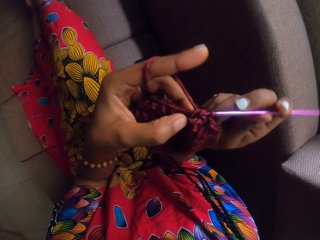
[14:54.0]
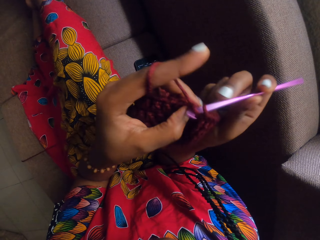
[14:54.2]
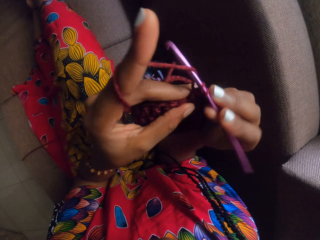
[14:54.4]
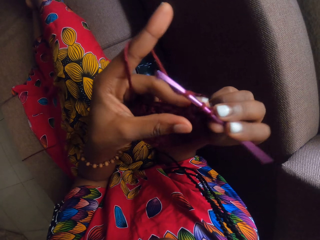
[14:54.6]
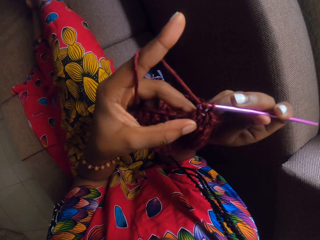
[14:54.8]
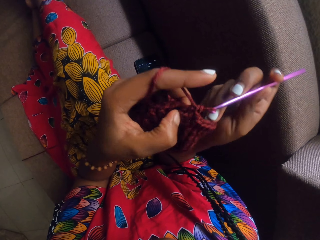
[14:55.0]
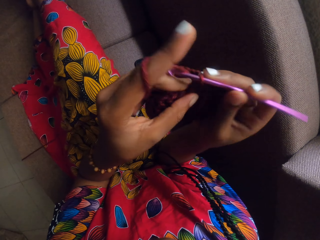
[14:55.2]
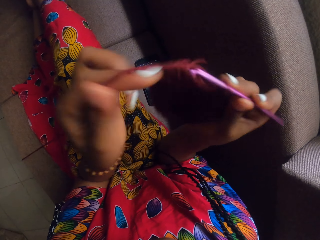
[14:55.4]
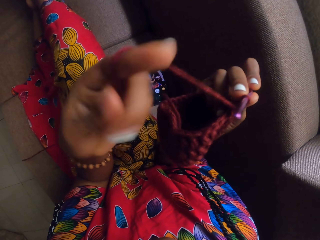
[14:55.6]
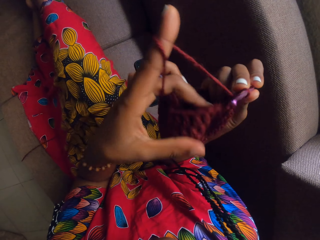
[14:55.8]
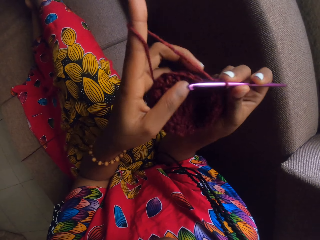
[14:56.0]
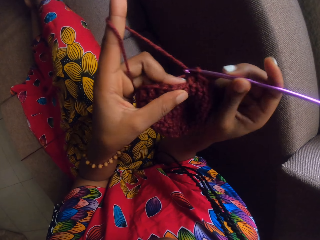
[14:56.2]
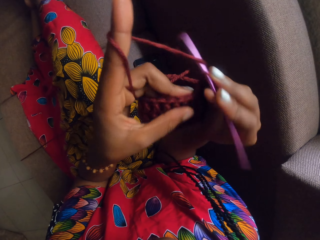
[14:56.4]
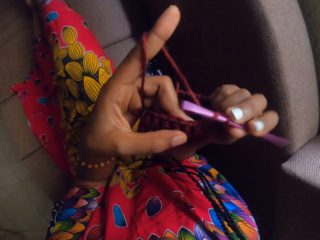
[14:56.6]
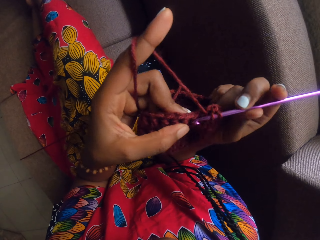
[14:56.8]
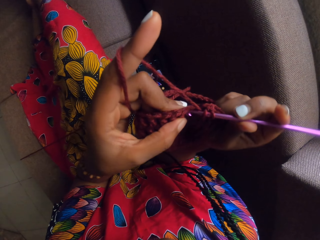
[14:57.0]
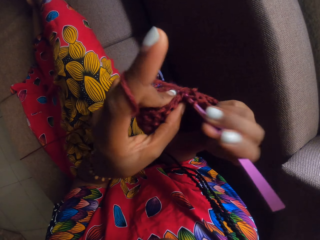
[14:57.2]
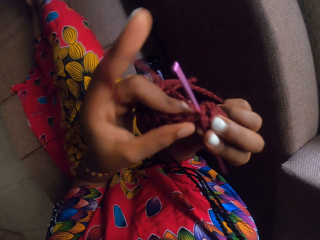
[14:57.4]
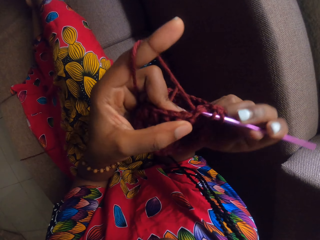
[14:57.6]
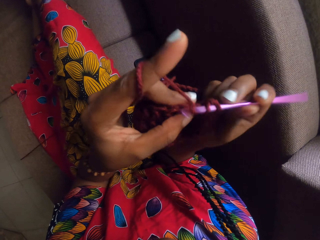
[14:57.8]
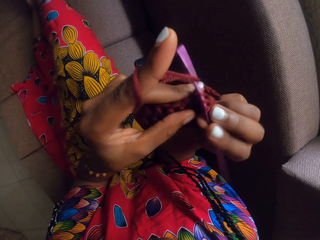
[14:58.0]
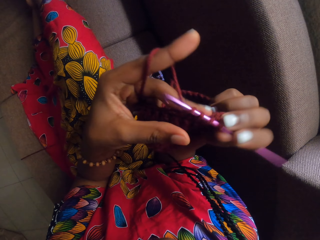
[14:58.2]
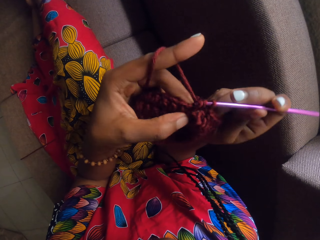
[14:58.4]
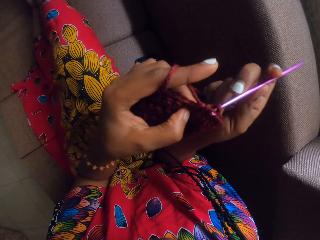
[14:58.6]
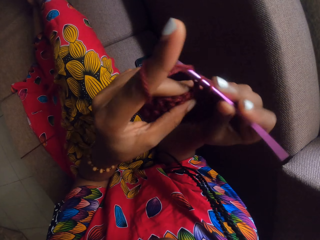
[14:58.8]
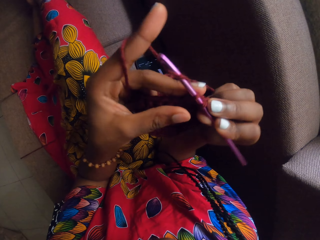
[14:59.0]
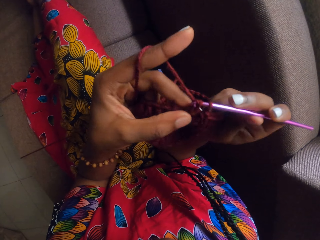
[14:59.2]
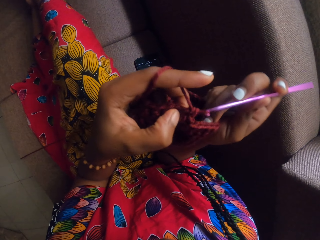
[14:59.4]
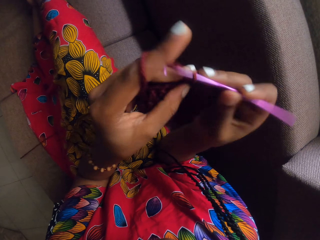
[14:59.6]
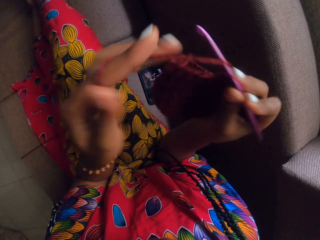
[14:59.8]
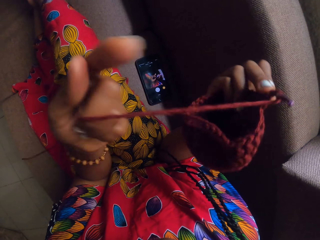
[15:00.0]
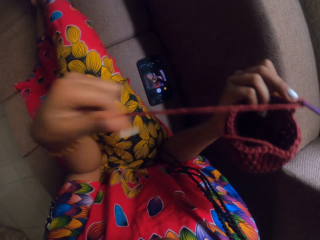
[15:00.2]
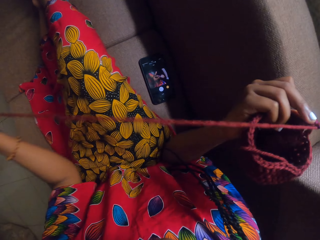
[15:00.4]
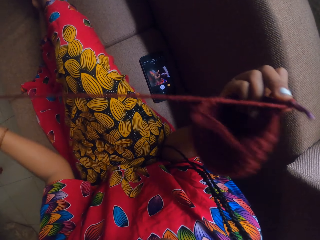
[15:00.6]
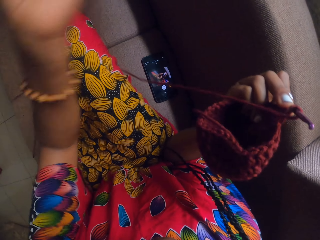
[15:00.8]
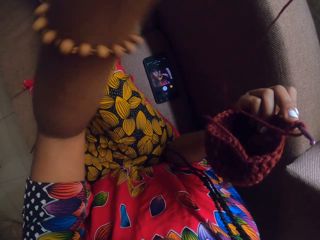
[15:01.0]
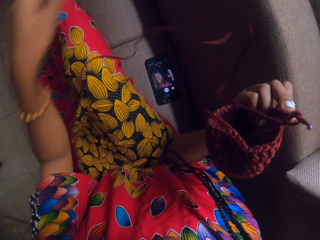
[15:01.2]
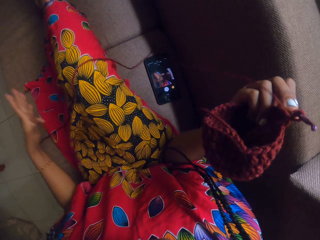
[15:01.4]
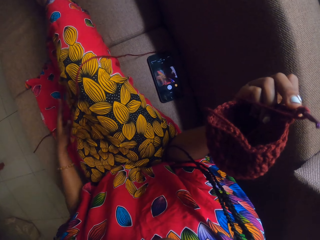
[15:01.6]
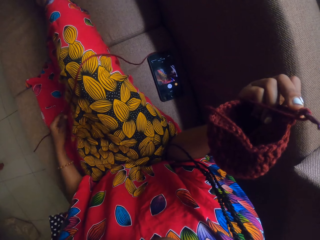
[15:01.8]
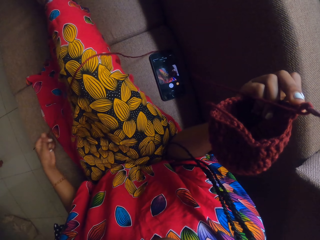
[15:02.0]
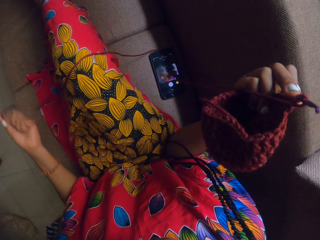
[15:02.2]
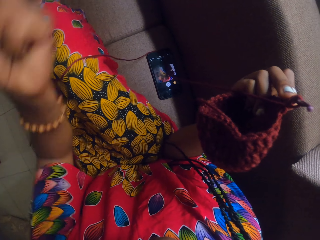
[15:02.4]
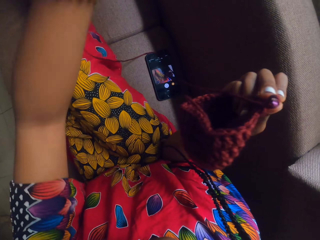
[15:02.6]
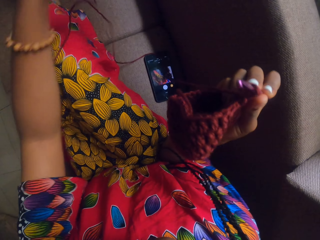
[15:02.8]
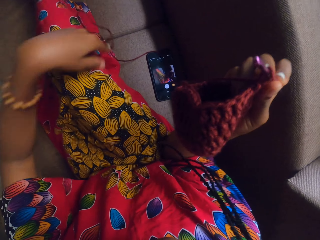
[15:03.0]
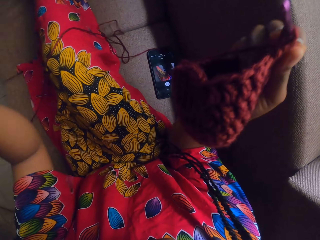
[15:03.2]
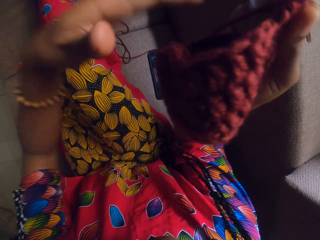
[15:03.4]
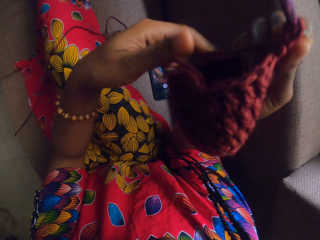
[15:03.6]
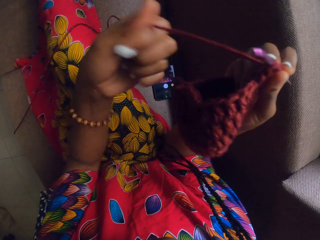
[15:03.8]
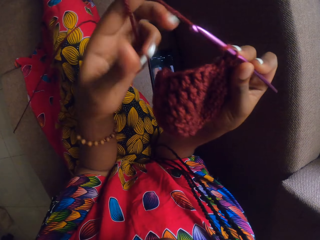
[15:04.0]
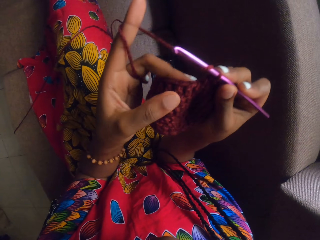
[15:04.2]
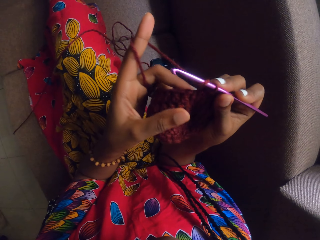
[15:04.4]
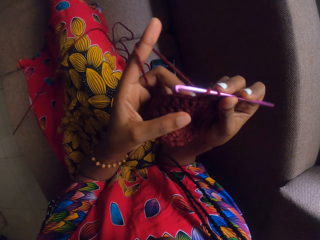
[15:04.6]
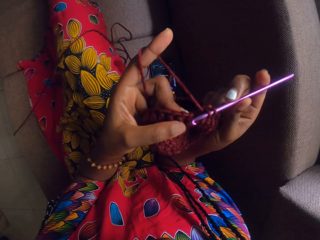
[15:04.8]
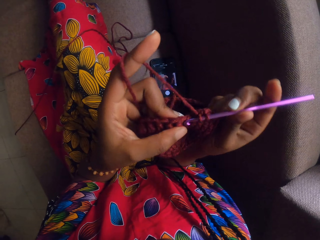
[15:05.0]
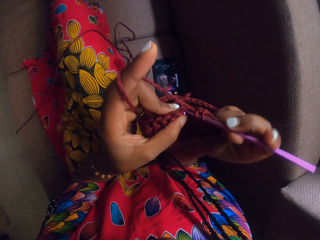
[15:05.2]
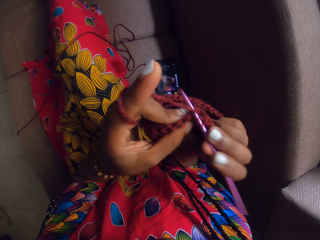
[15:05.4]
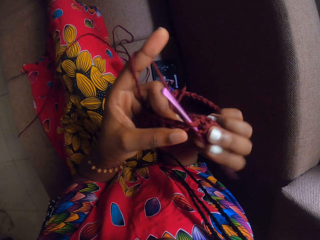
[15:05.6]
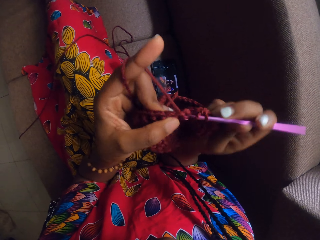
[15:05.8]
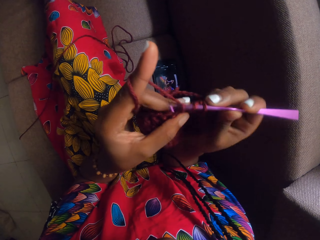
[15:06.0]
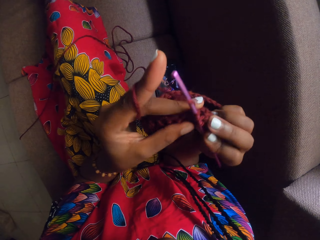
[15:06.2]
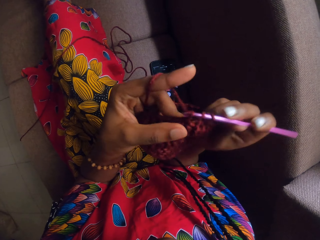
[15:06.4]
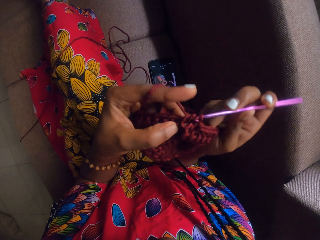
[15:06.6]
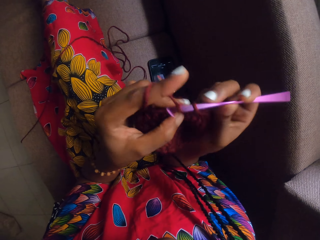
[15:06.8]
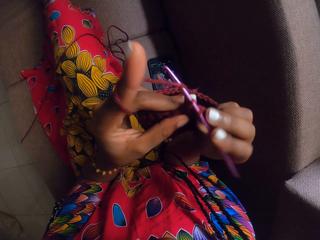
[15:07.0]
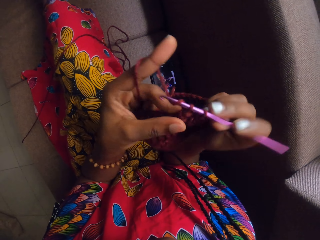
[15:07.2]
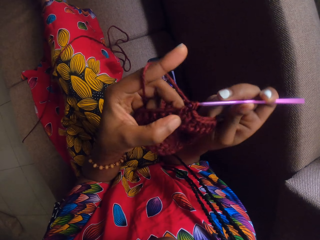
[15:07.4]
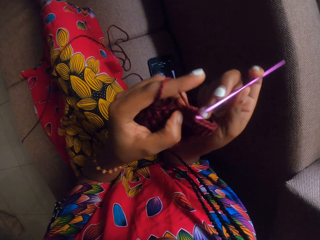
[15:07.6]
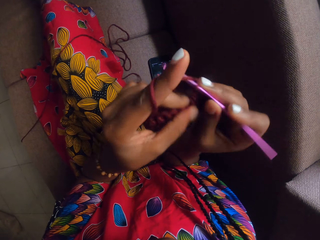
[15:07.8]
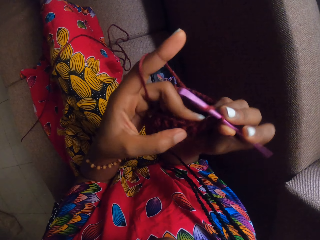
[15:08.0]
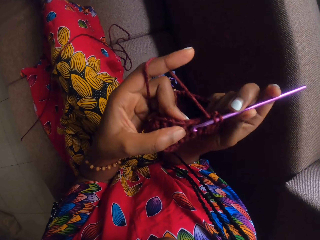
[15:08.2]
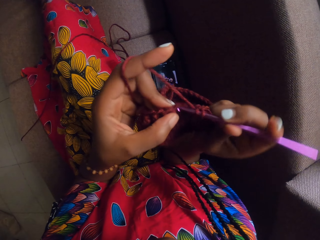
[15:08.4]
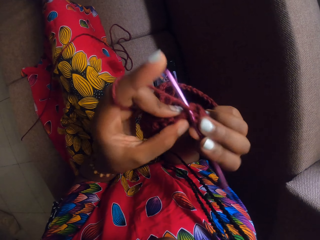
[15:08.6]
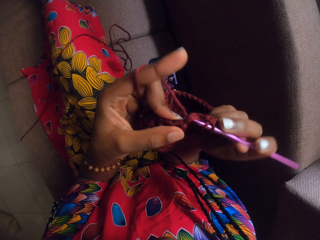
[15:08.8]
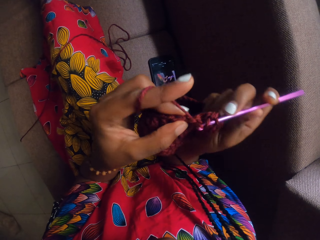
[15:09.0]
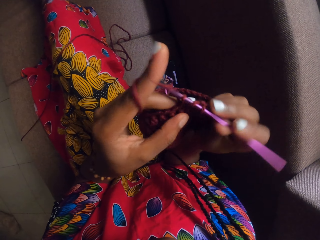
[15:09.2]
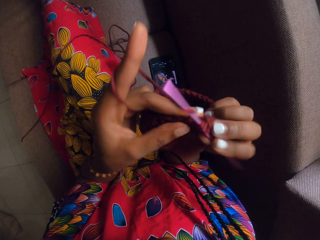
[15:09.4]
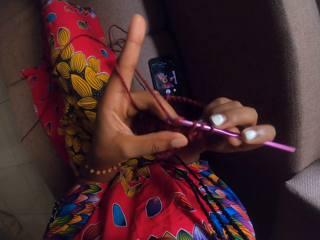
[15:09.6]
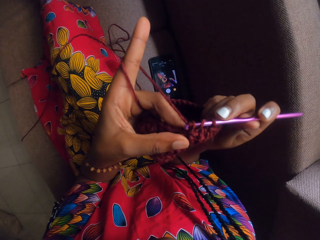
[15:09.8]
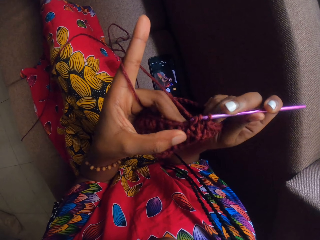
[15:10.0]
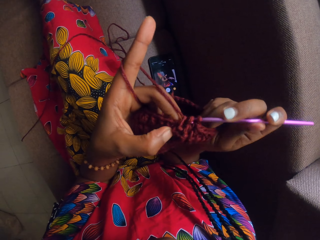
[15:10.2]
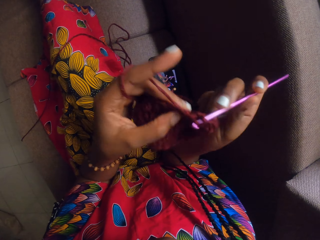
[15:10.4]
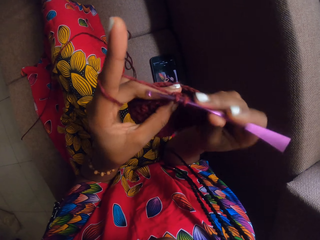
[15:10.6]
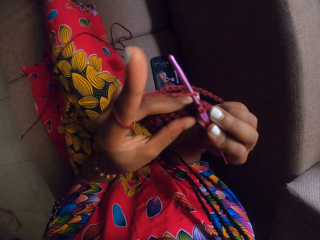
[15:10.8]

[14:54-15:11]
The camera wearer tightens the string. They knit the yarn with a crochet. They adjust the string of the yarn. They knit the yarn with a crochet.

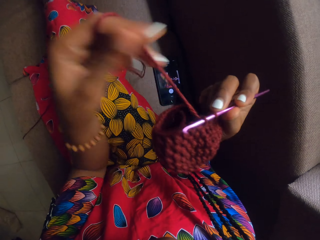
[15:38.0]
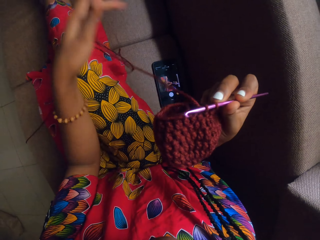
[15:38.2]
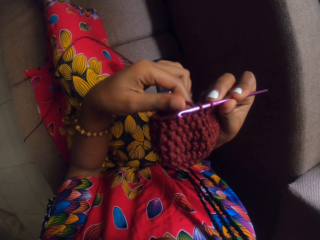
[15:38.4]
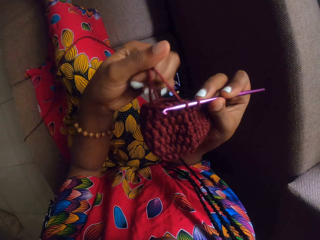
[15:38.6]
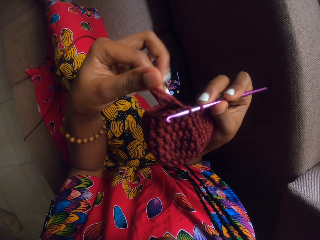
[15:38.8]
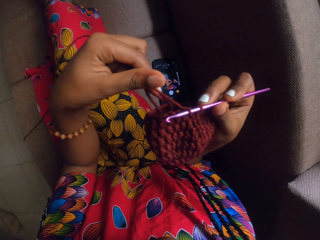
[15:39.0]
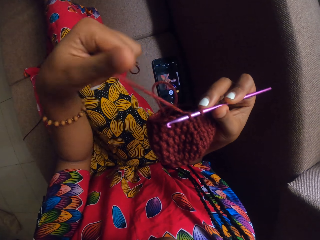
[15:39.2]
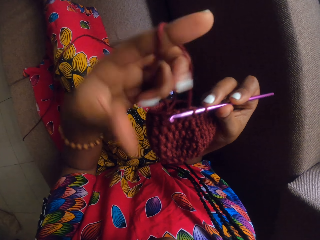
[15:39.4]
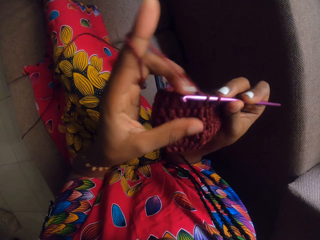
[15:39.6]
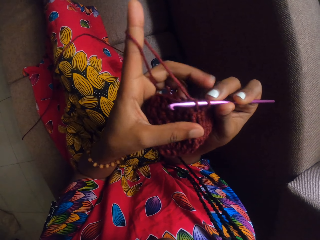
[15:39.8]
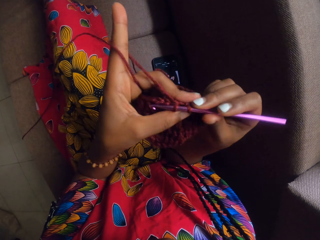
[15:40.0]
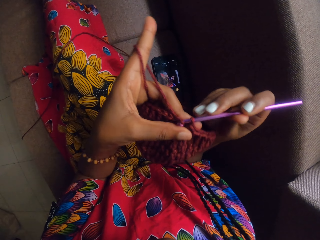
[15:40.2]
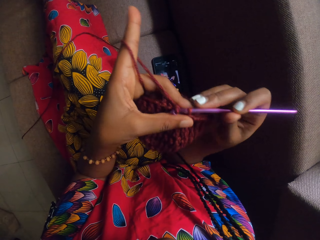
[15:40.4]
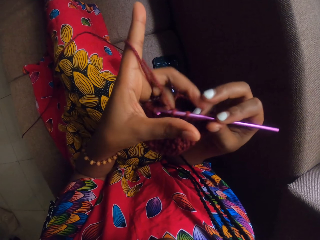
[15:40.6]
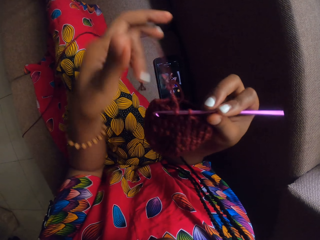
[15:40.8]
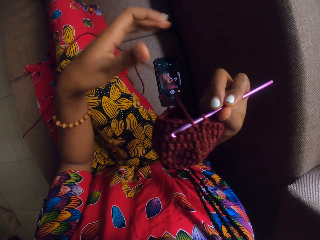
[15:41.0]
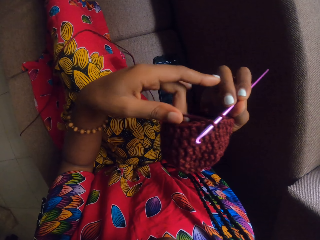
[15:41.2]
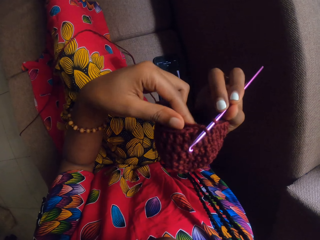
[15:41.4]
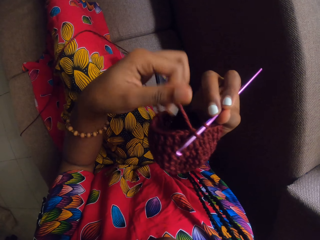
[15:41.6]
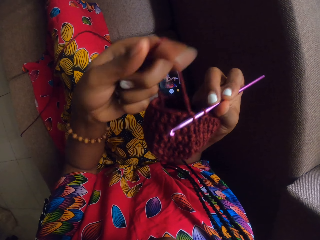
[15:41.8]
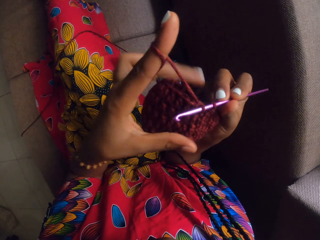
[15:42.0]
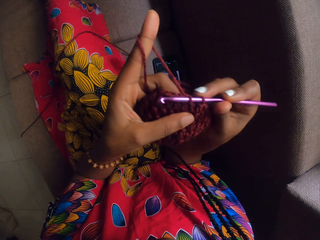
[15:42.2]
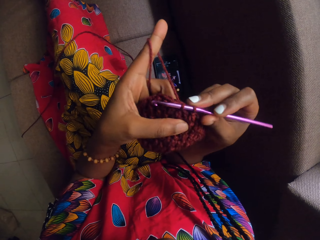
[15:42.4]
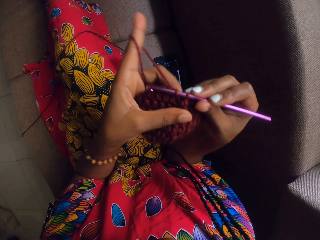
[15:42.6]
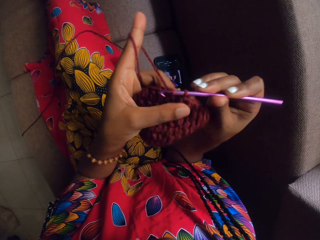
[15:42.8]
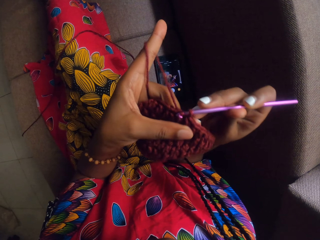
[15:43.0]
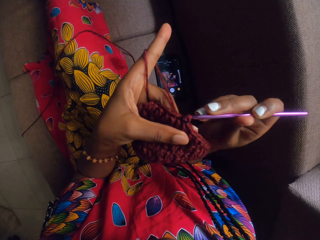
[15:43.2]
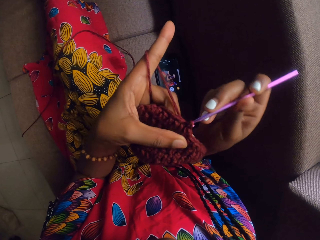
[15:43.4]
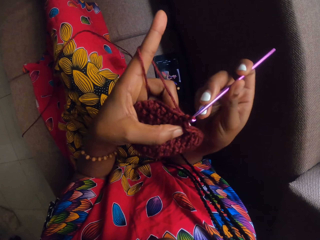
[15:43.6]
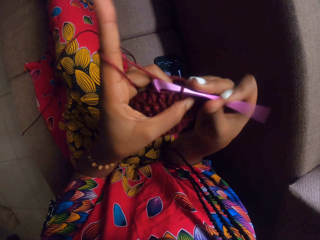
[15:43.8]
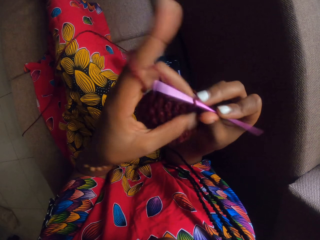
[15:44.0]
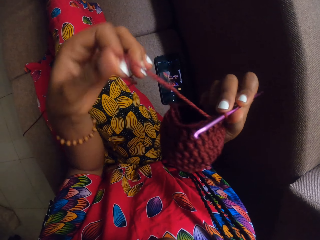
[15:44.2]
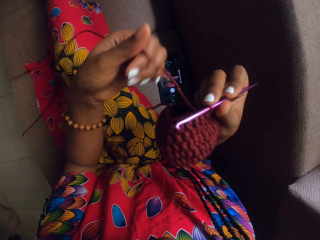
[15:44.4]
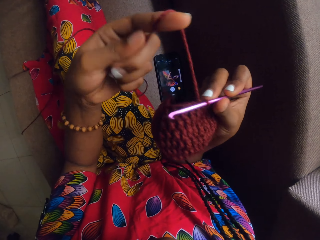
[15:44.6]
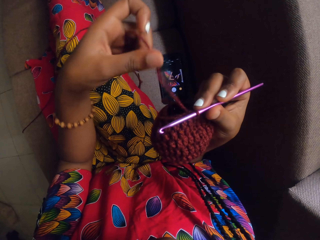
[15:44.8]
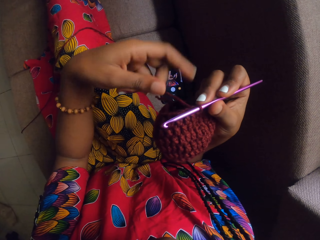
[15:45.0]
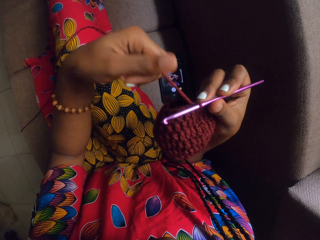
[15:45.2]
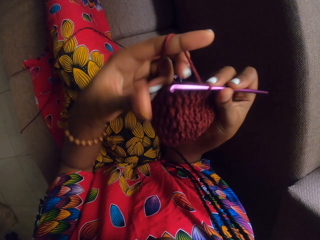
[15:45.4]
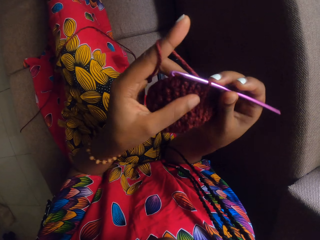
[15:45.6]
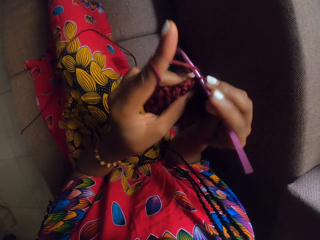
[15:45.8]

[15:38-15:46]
The camera wearer tightens the string of the yarn. They knit the yarn with a crochet. They tighten the string.
